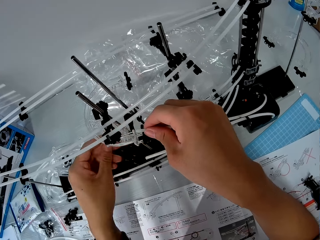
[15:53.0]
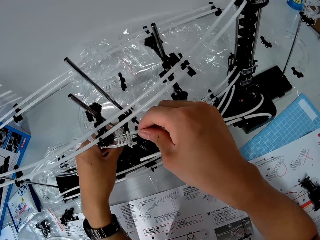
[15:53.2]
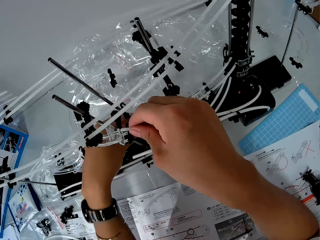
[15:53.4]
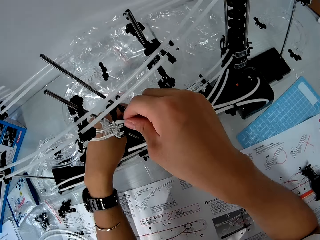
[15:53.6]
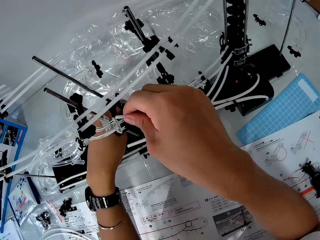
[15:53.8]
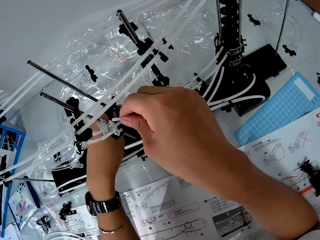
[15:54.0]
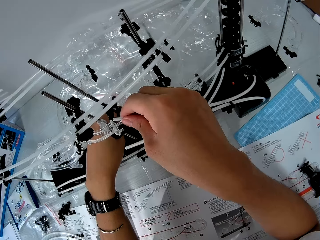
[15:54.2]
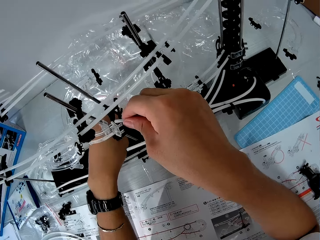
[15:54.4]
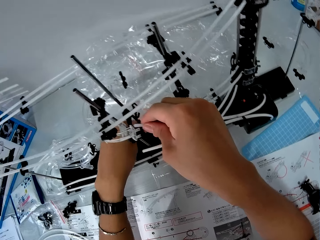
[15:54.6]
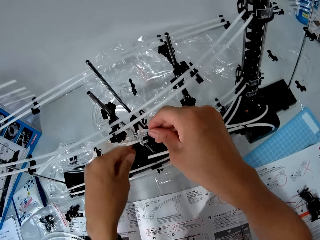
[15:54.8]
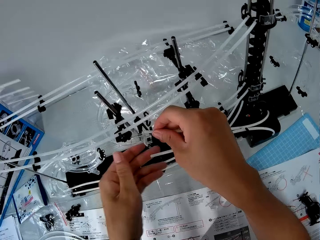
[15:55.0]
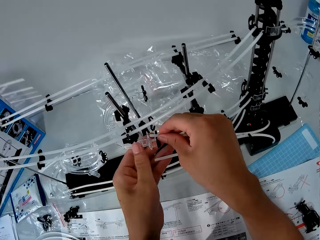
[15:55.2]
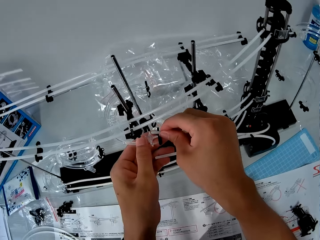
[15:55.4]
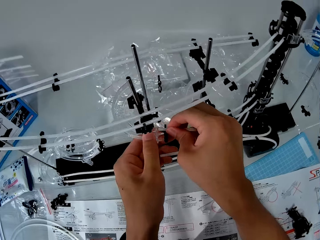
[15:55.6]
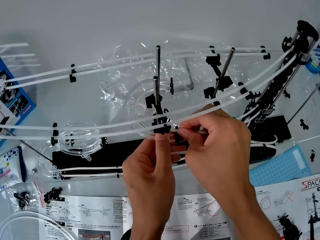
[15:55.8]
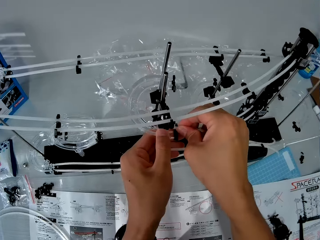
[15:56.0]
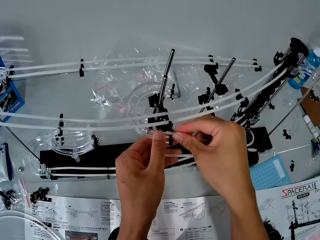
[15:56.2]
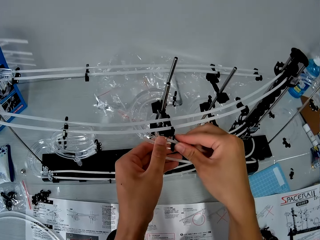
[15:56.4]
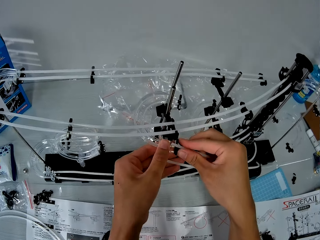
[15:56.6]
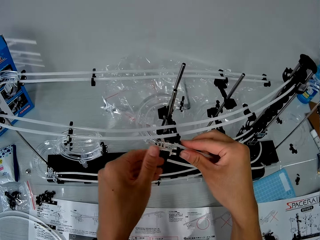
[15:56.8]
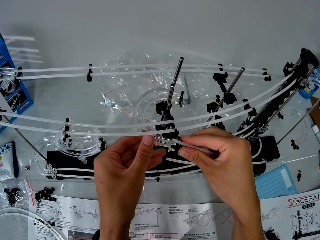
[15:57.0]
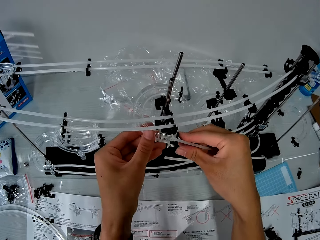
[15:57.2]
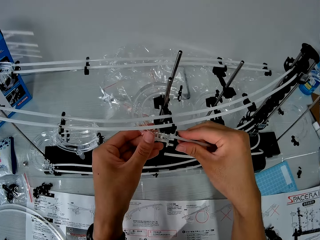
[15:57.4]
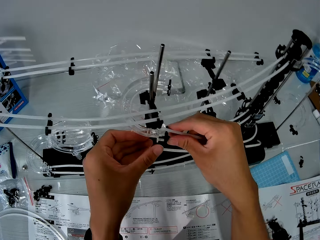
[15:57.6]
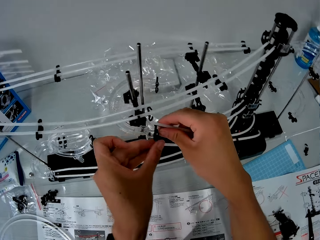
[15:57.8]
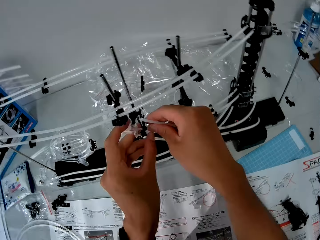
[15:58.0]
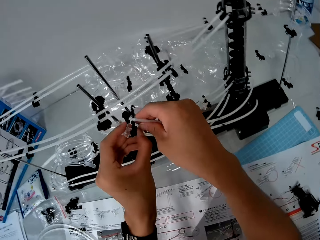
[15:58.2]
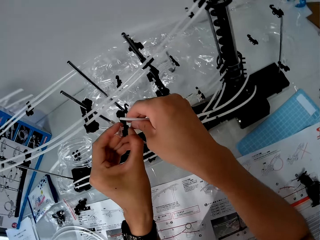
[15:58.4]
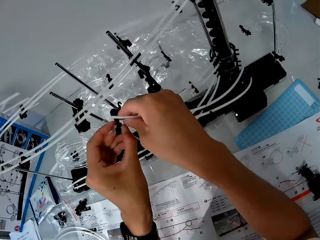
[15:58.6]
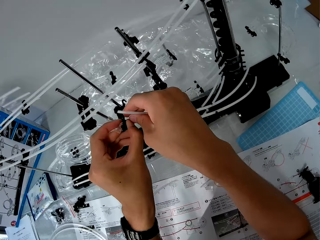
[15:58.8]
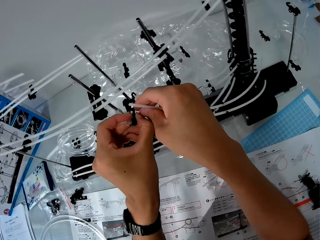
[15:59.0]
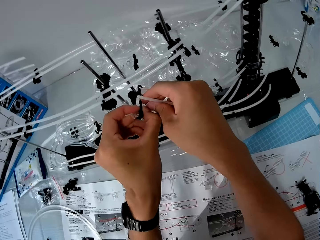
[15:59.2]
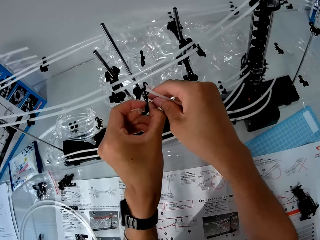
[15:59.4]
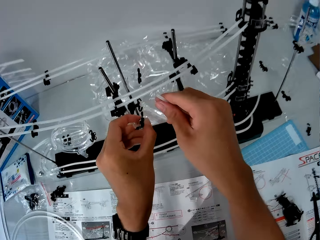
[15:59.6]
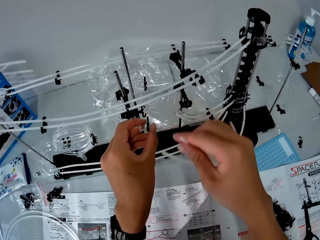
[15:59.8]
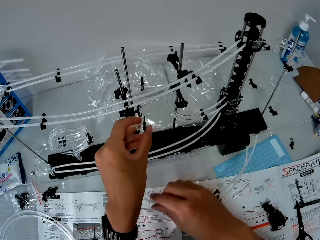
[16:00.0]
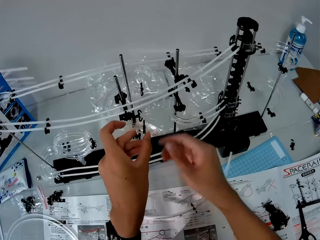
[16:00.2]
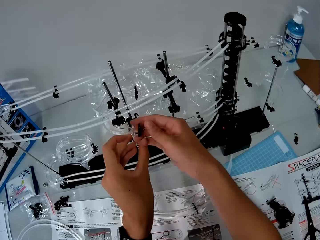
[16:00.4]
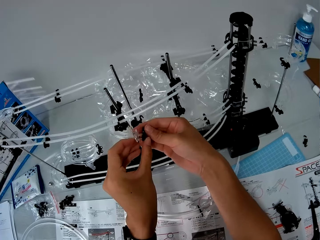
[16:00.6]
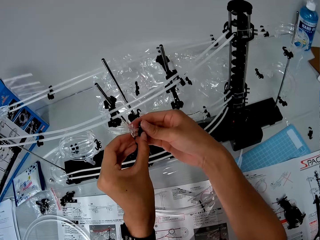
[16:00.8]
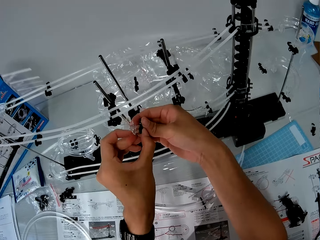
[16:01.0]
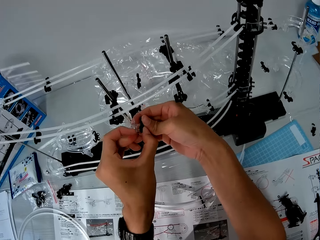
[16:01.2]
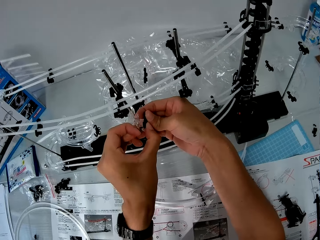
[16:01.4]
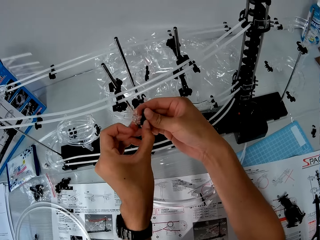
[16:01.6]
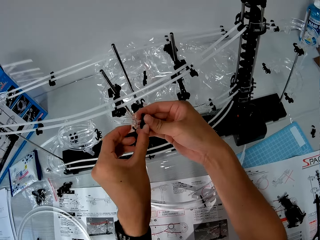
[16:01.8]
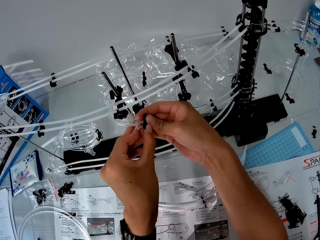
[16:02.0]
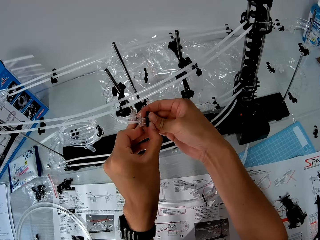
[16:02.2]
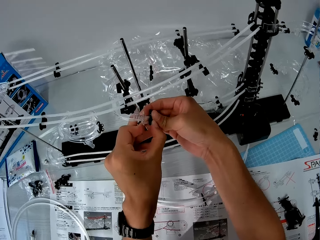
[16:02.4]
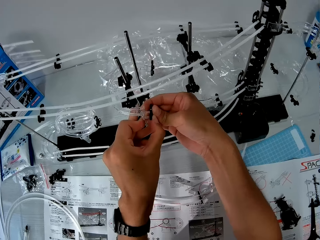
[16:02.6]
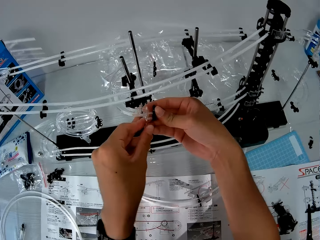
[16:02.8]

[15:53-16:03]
The camera wearer holds the space rail. He fixes a standard rail on the rail stand. He holds the space rail. He holds the rail stand. He drops the pieces on the table. He adjusts another part of the space rail with his hands. He fixes the rail stand.

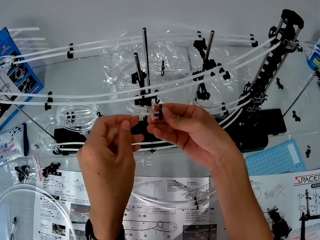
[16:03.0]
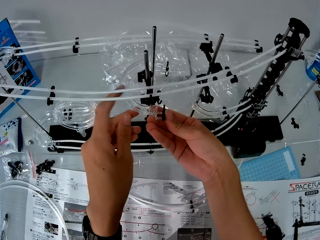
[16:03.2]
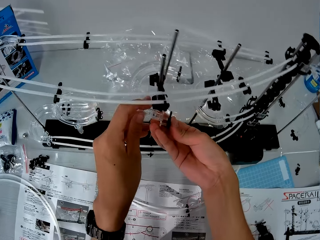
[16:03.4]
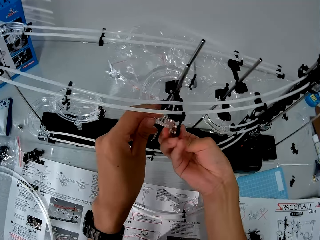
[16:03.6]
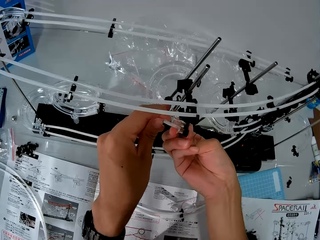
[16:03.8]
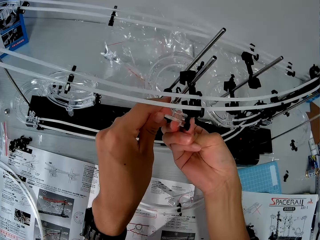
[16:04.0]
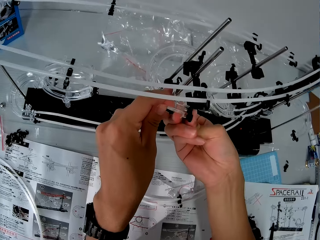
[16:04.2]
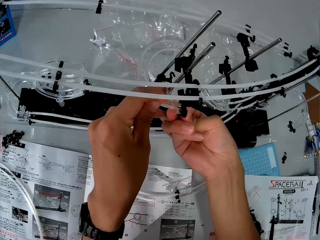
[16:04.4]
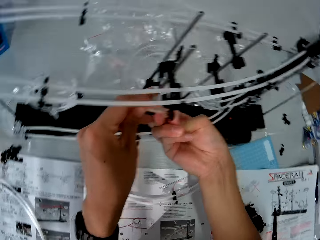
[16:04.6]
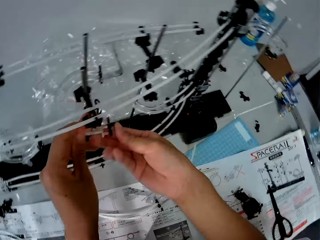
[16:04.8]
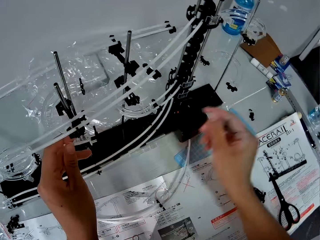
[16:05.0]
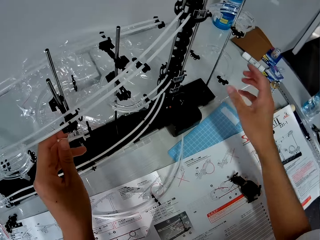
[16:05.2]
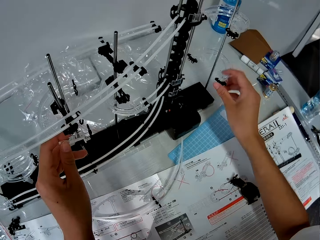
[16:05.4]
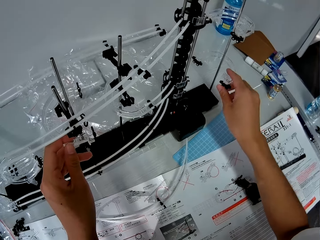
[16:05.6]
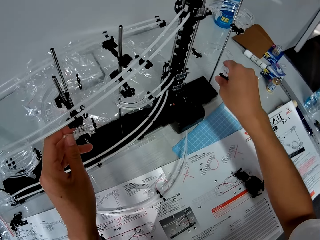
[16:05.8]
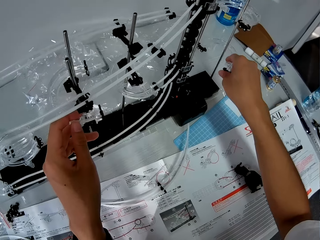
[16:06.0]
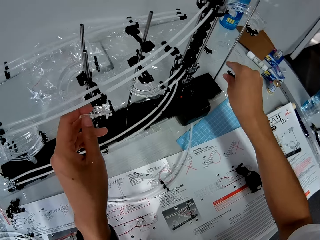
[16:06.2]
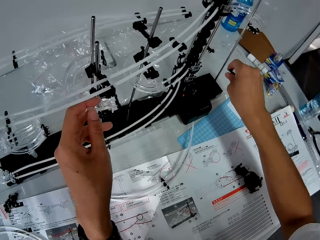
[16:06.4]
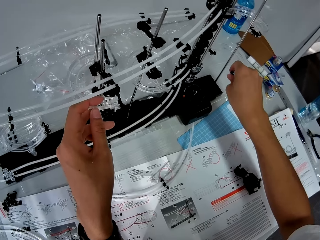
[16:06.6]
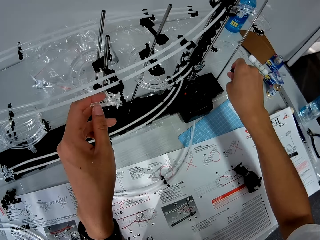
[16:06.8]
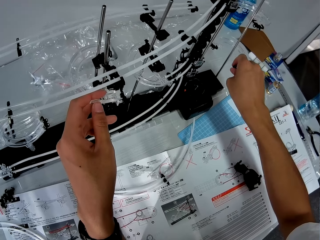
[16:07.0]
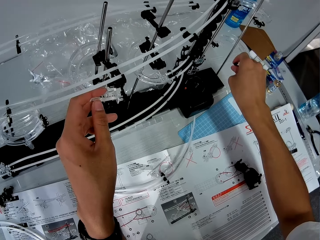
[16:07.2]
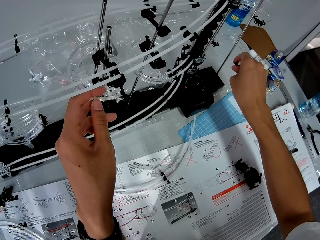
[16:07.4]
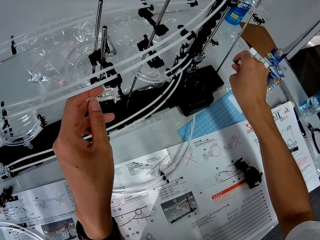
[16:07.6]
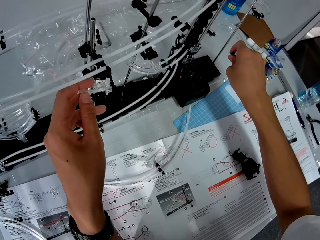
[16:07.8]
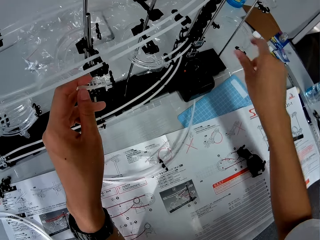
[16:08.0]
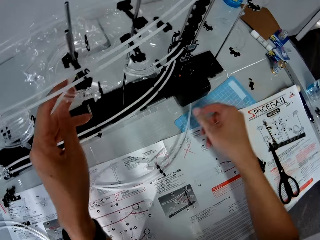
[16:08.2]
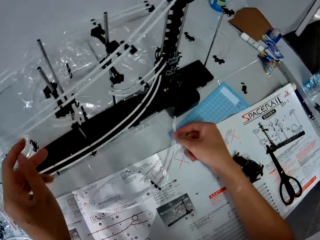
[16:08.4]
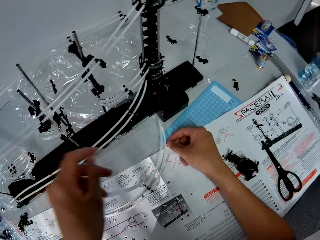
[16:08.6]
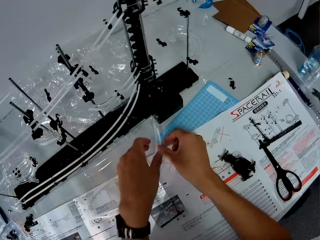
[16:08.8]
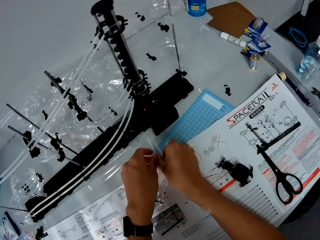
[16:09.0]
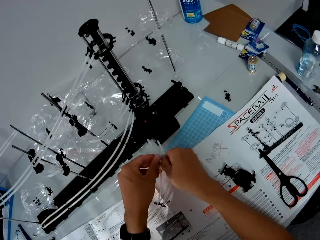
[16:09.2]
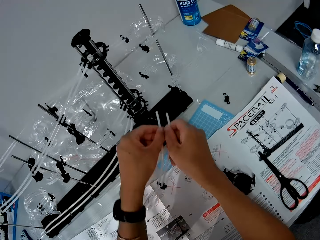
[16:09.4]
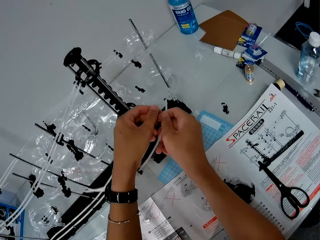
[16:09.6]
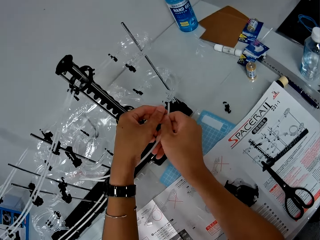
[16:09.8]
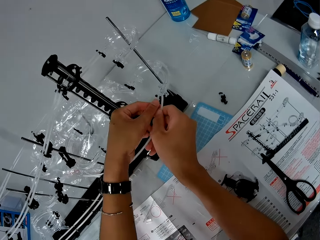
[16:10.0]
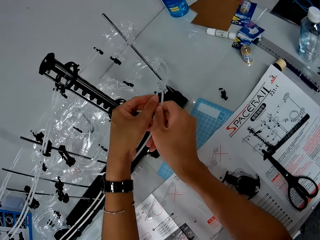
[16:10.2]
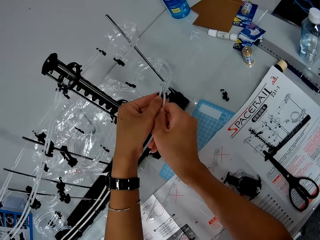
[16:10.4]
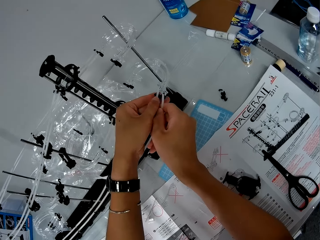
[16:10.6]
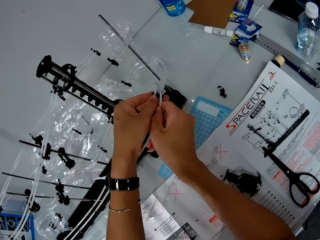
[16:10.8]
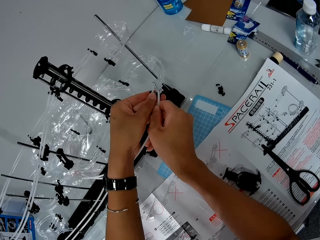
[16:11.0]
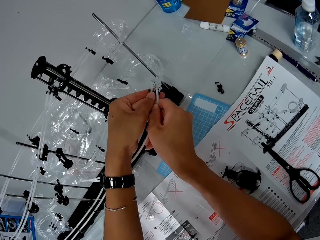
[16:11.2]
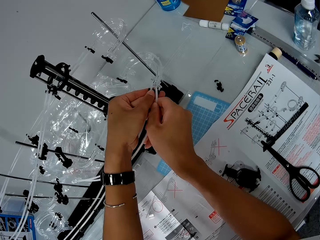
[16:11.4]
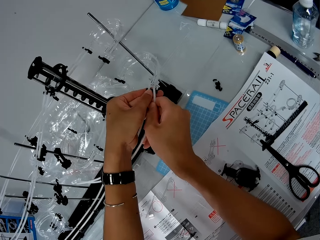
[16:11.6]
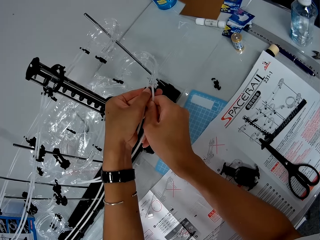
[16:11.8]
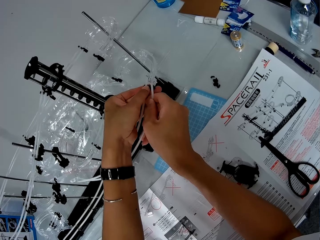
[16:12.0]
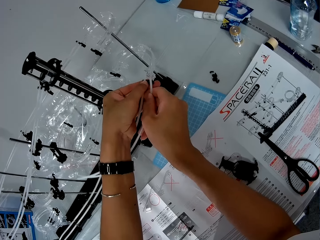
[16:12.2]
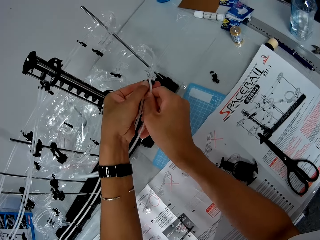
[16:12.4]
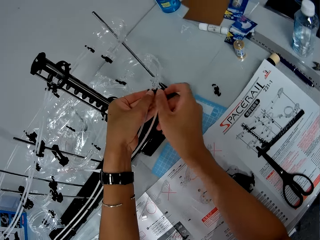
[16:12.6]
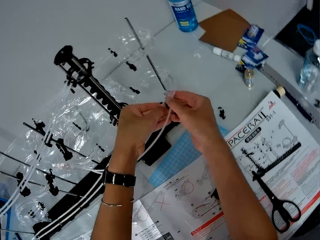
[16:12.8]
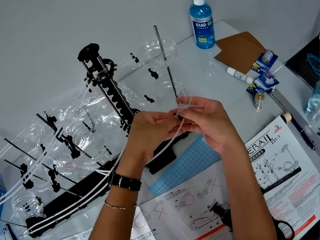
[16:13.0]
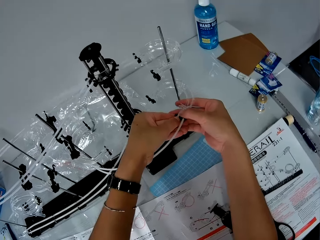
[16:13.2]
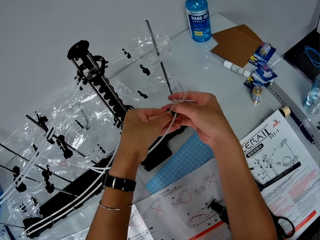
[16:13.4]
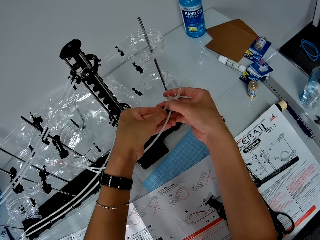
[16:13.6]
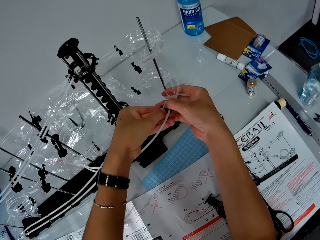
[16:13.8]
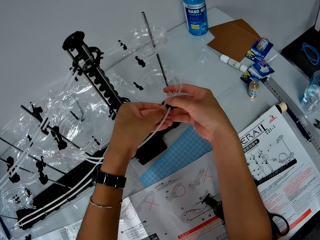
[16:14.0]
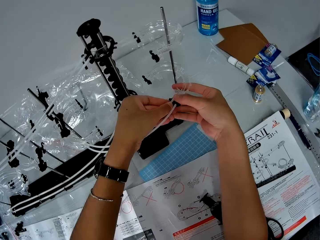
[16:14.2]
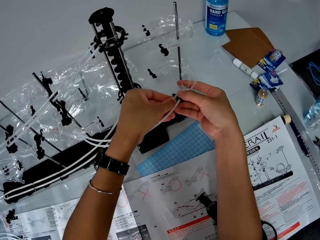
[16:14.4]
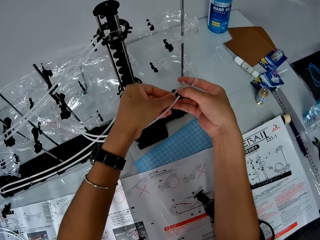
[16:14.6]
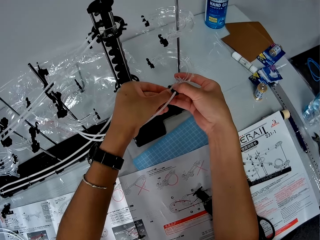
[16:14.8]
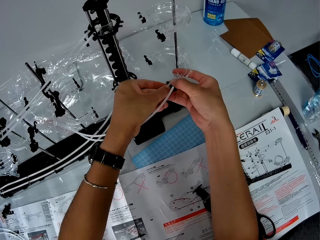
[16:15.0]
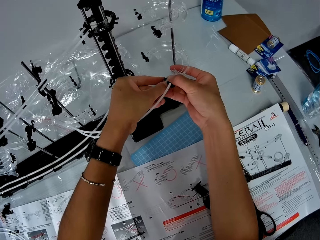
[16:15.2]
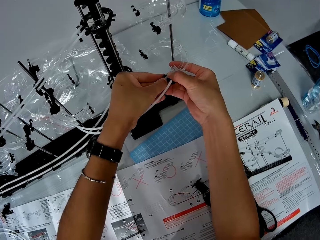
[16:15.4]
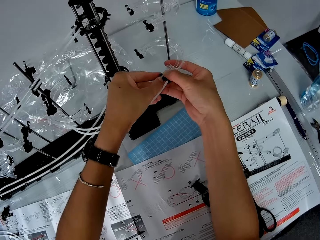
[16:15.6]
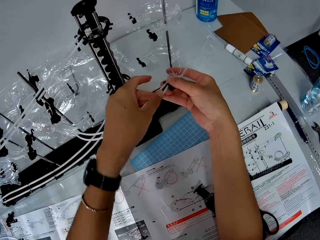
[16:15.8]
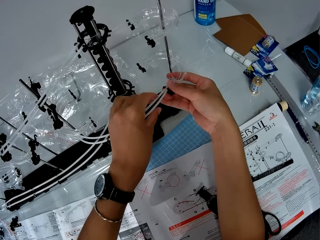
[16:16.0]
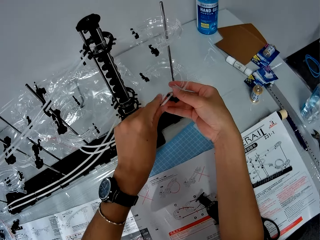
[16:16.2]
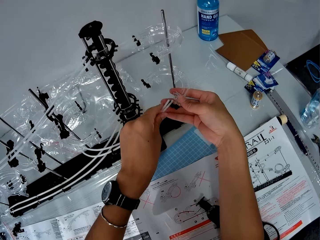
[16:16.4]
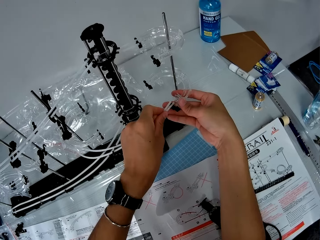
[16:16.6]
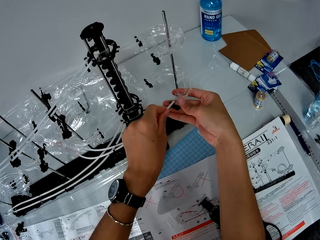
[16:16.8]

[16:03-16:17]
The camera wearer holds the rail stand and fixes the rail stand. They turn around. They adjust another part on another end of the space rail. They fix the rail stand. They pick the pieces from the table again. They join the pieces to the space rail.
